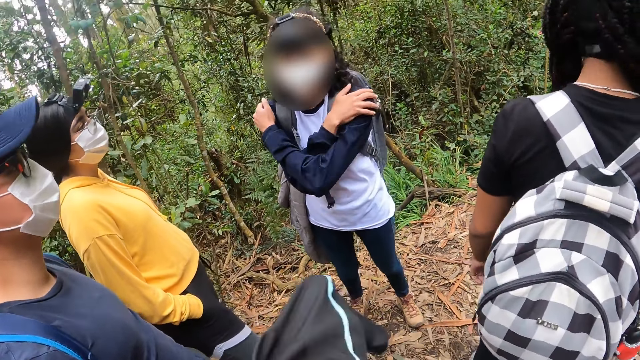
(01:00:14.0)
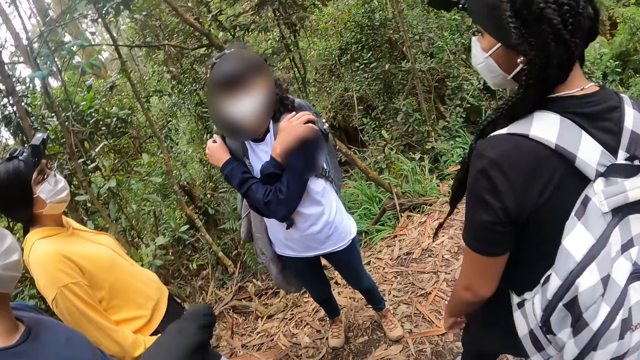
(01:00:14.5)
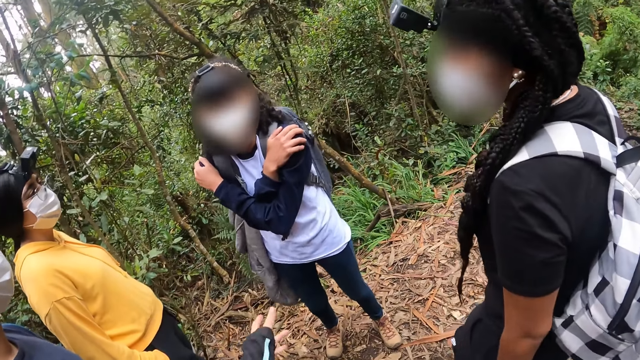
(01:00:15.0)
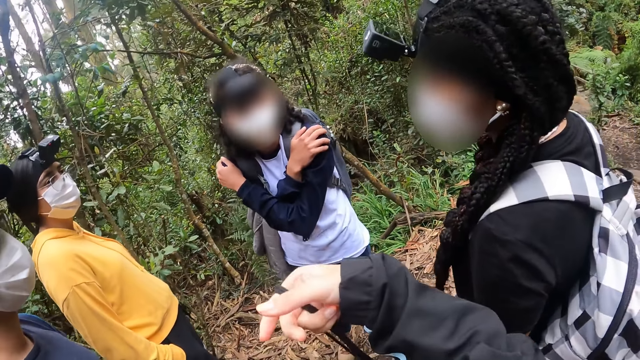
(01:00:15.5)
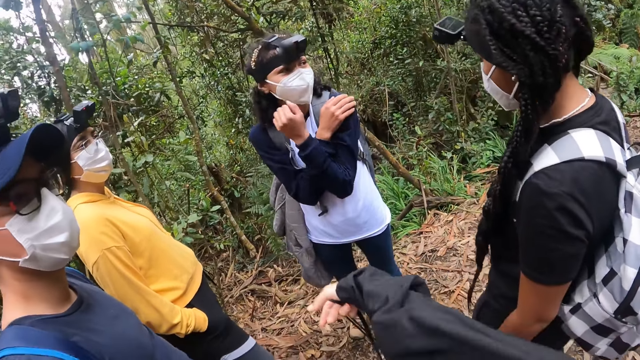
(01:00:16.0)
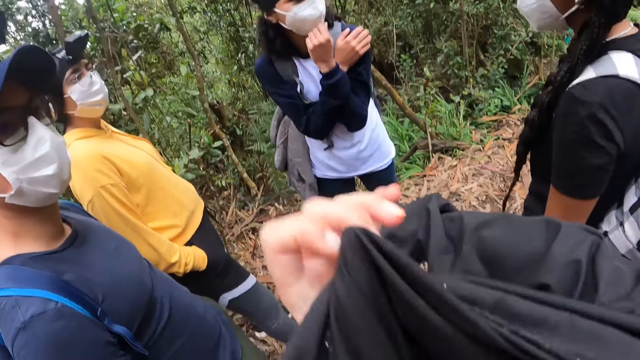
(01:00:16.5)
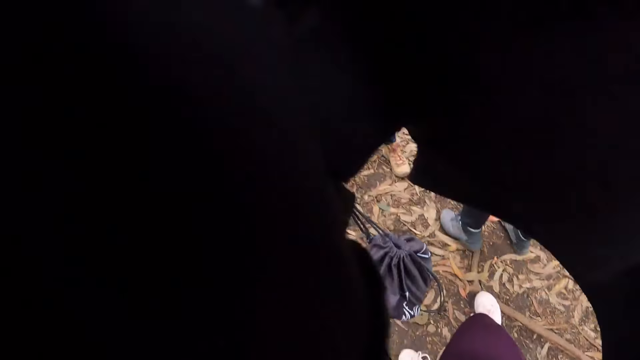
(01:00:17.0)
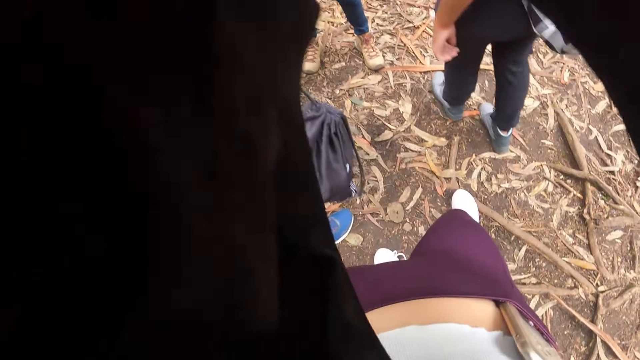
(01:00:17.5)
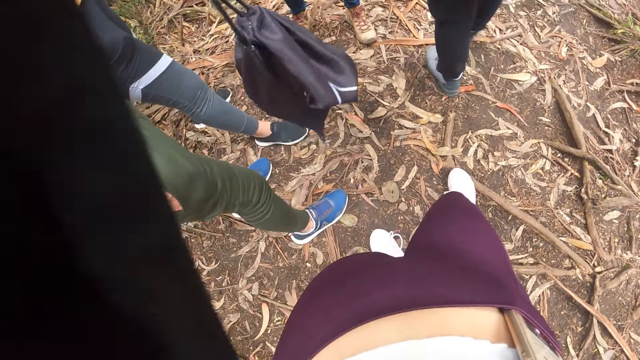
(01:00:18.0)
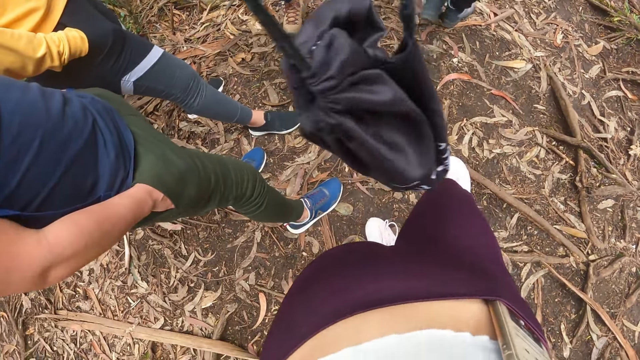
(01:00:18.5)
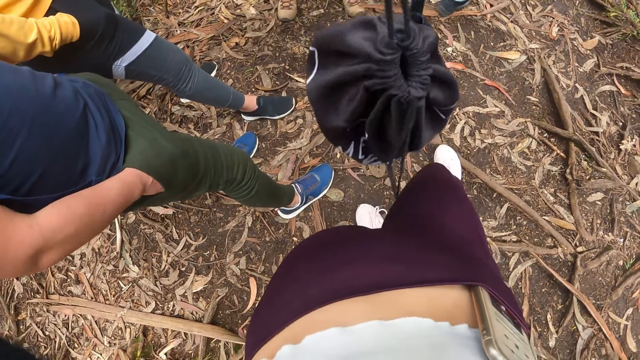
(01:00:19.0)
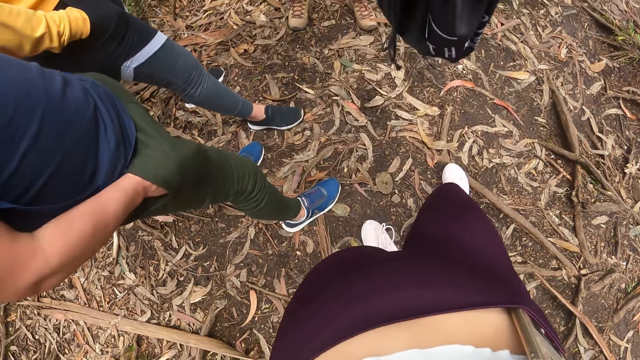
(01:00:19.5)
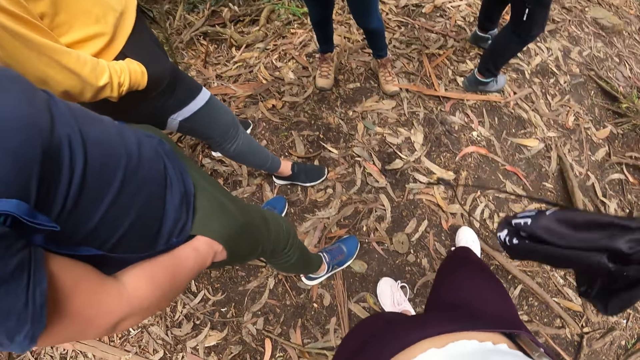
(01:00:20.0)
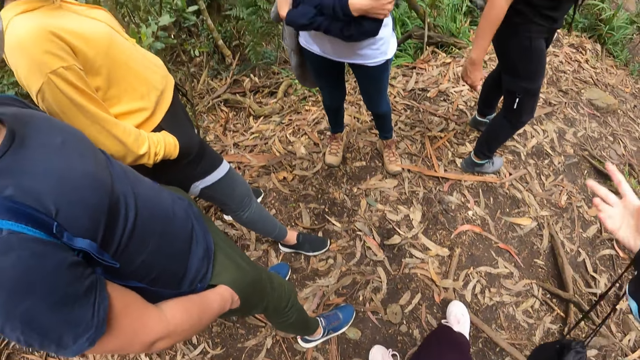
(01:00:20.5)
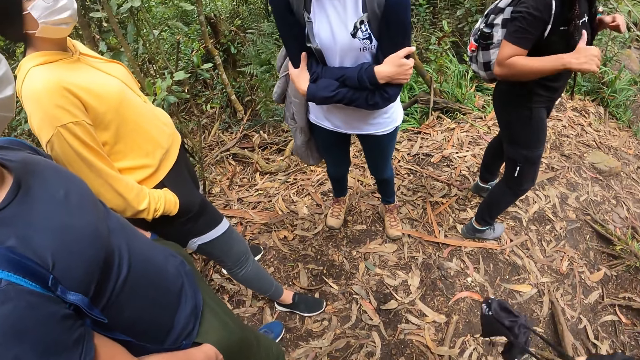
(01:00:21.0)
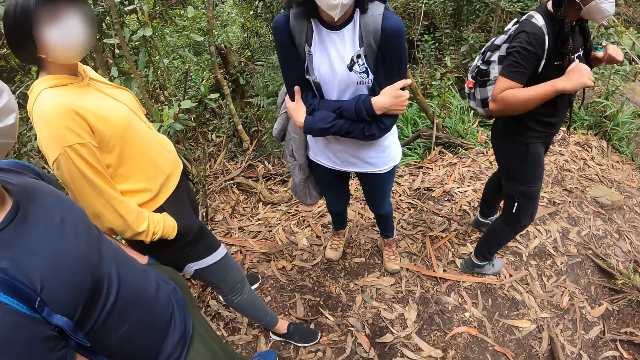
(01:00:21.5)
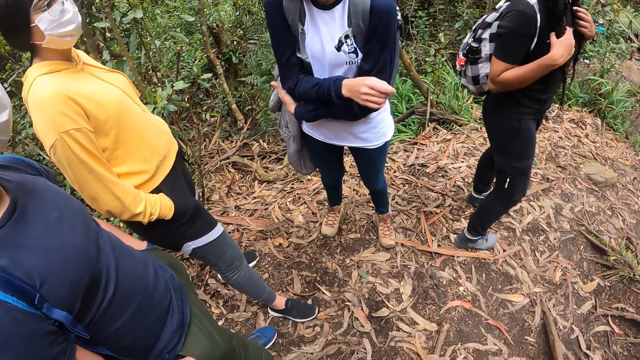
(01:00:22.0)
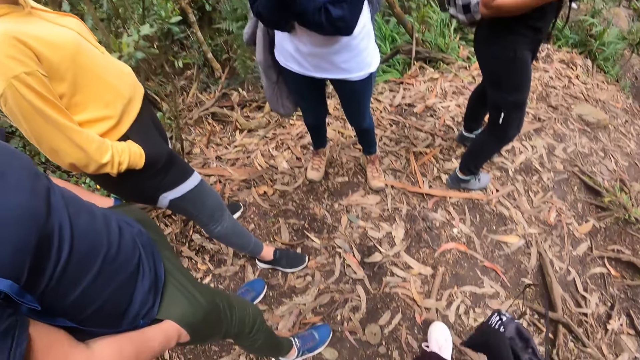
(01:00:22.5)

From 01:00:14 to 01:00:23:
The camera wearer interacts with the girl.

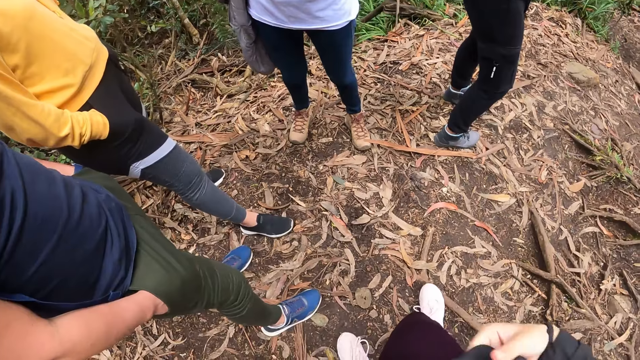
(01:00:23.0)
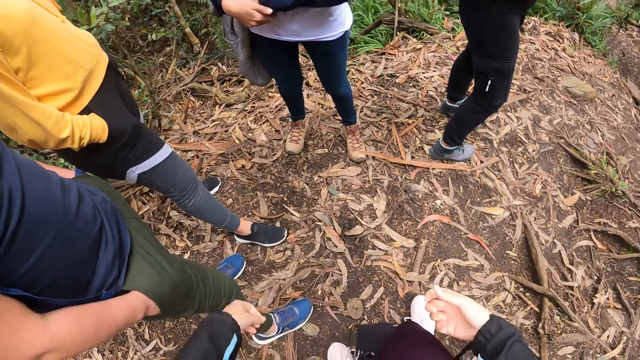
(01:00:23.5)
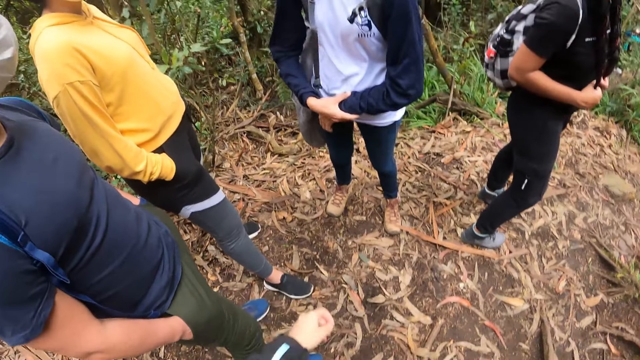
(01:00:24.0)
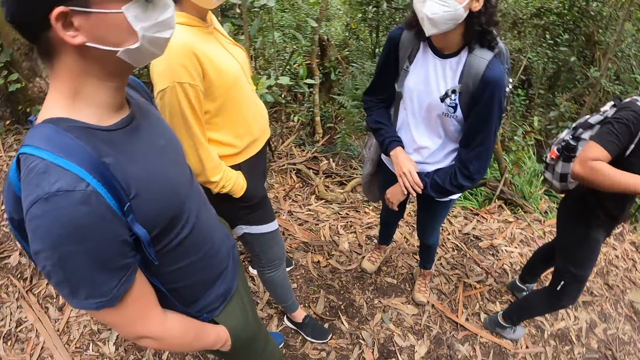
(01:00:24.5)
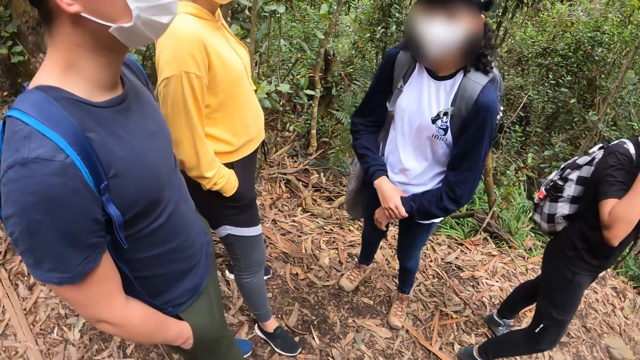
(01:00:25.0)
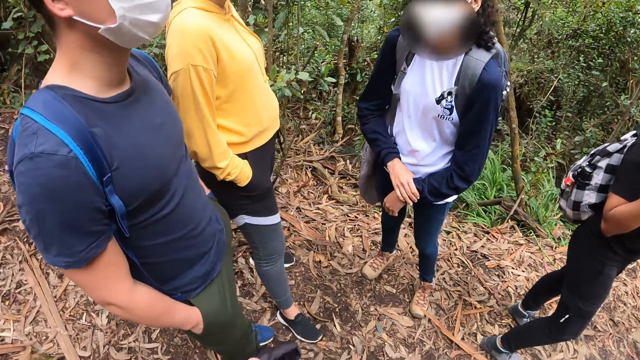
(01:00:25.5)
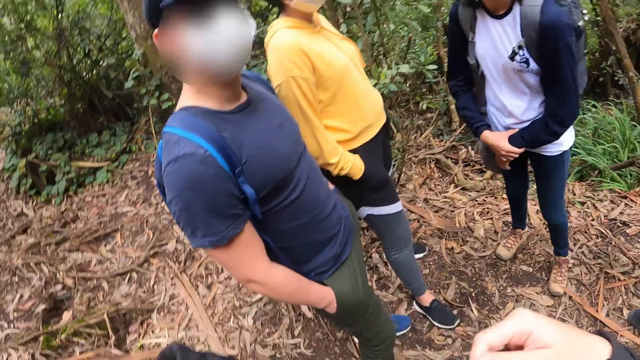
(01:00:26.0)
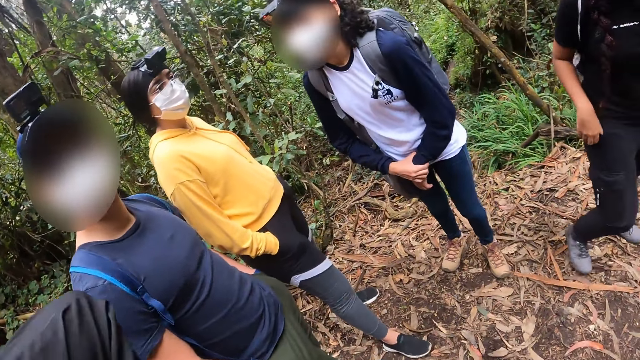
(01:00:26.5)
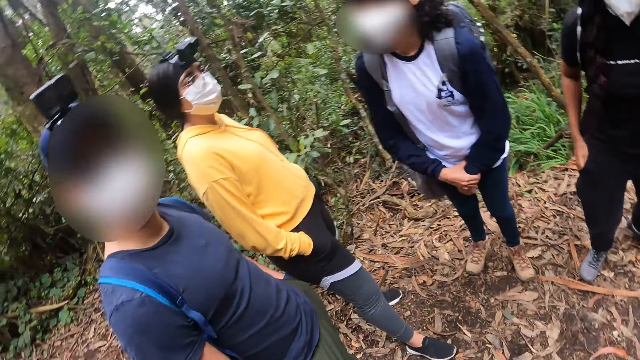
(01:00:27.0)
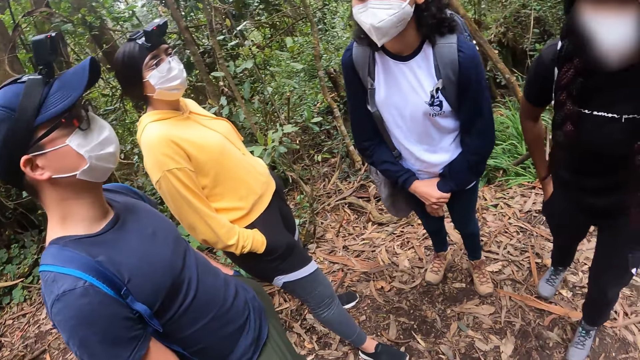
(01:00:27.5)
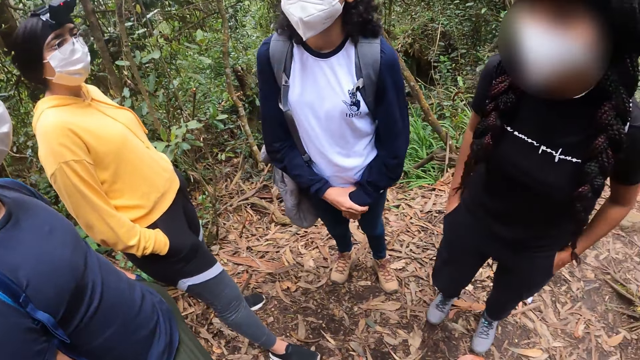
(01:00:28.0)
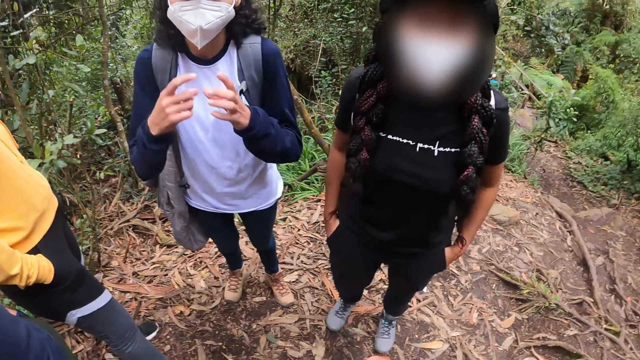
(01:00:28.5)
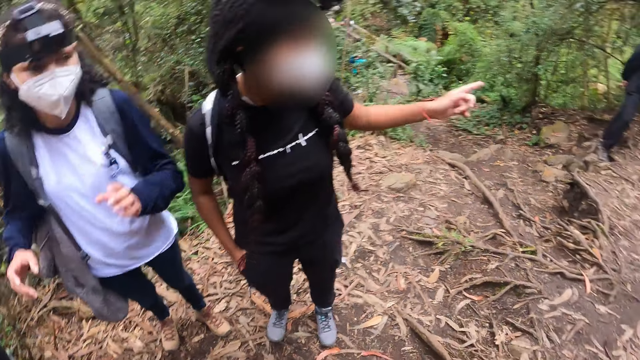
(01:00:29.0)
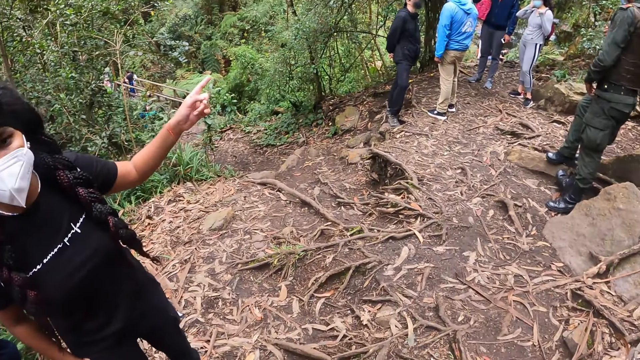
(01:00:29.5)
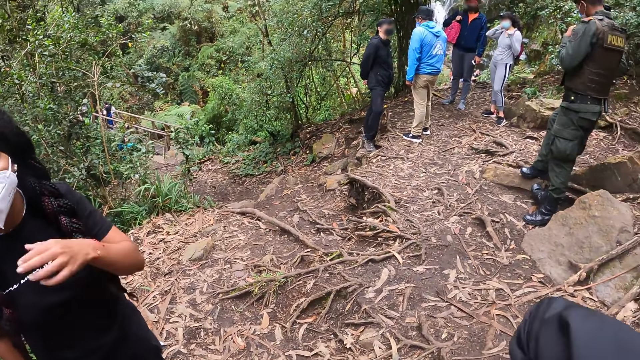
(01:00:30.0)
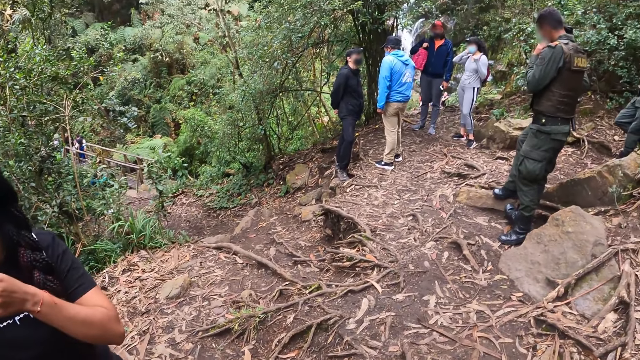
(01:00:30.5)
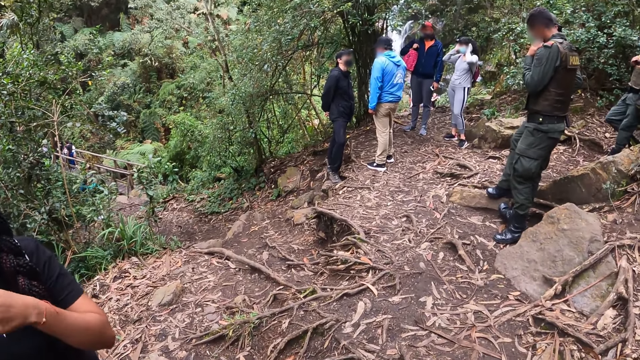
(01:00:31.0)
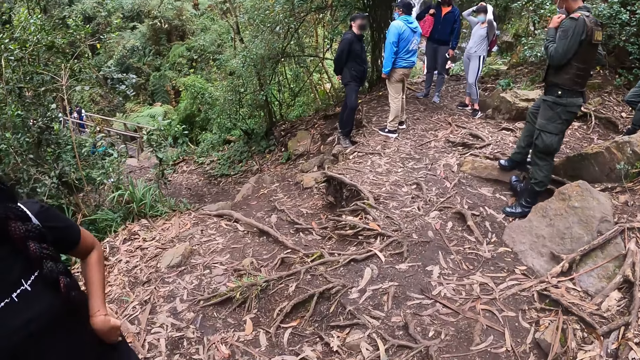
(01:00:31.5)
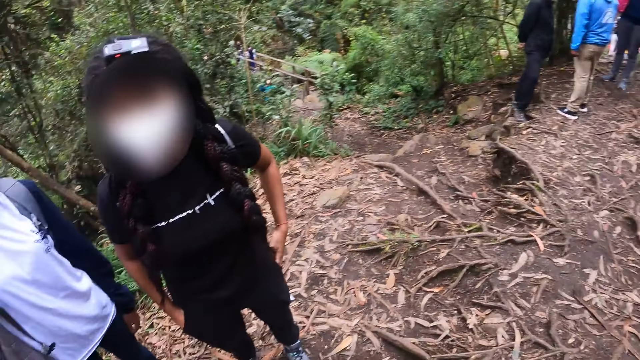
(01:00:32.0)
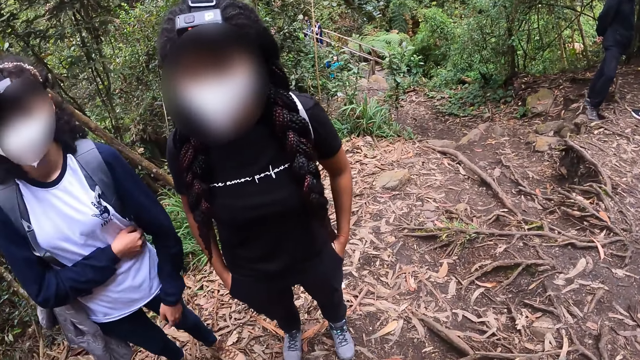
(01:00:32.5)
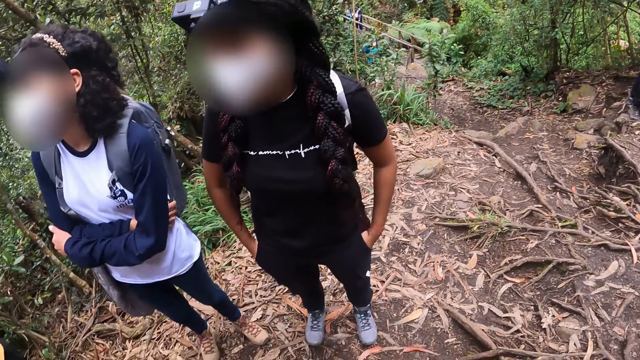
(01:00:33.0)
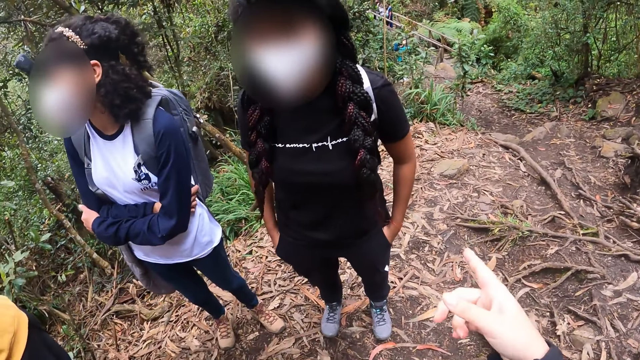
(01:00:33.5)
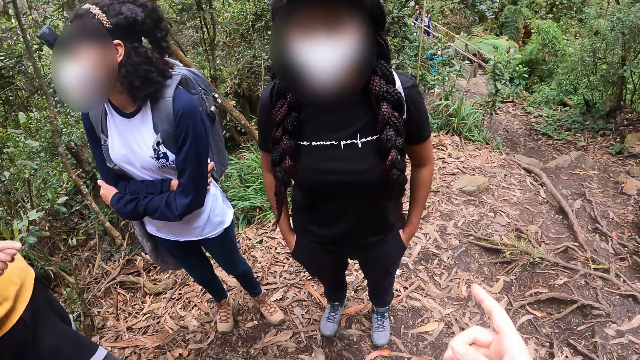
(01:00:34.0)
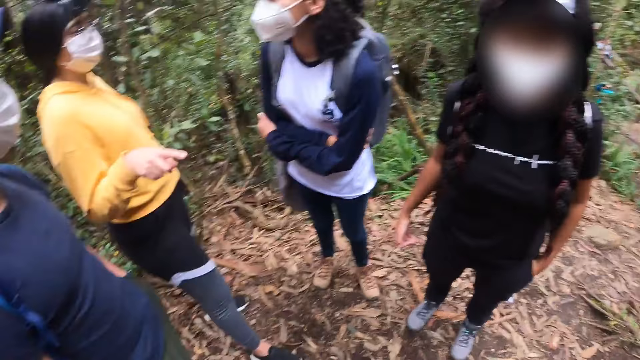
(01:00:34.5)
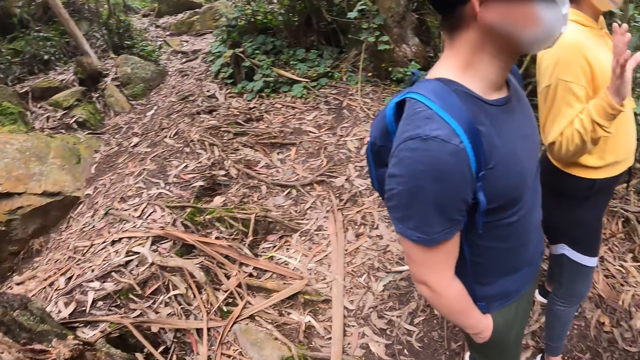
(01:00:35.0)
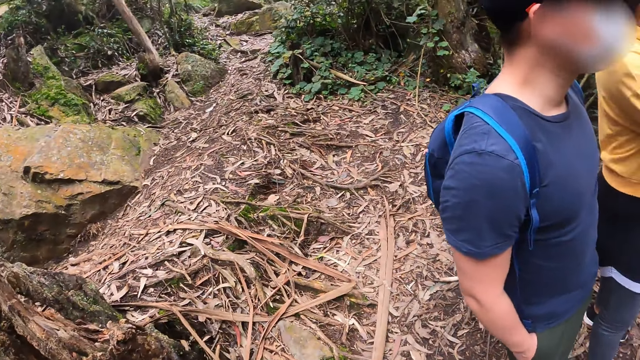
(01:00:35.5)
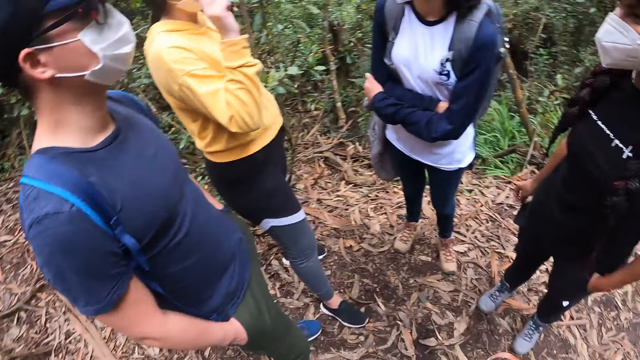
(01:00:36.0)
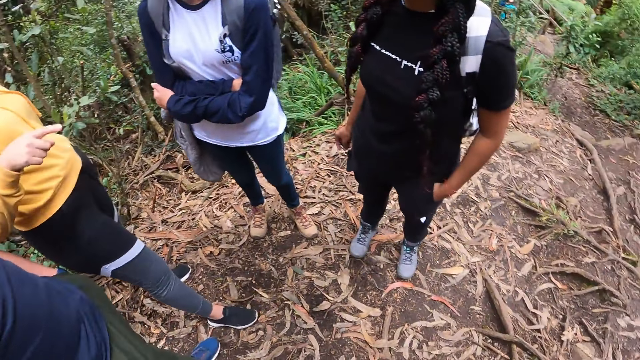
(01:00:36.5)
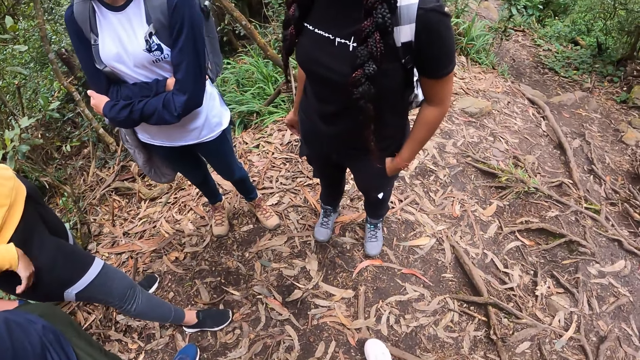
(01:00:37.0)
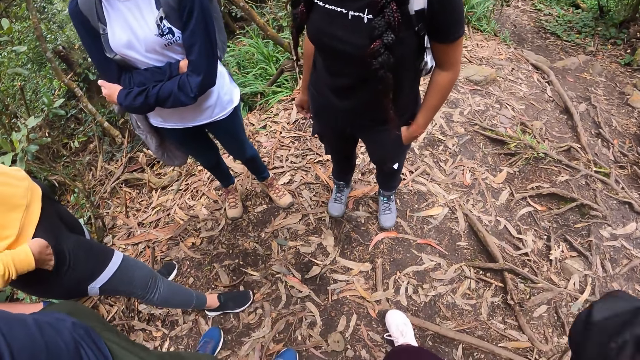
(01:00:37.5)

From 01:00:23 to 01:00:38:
The camera wearer finishes wearing the cloth. The guy looks at the camera wearer. The girl interacts with the camera wearer and the guy. The girl points to the left. The camera wearer turns around. Another girl interacts with the first girl. The camera wearer points at the first girl with her right index finger. A third girl interacts with the second girl. The camera wearer turns around. She turns around again.
